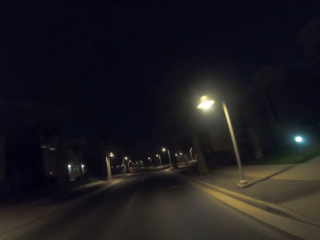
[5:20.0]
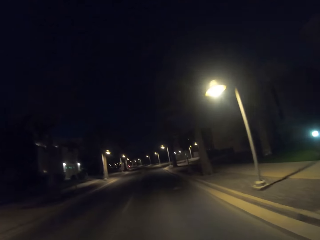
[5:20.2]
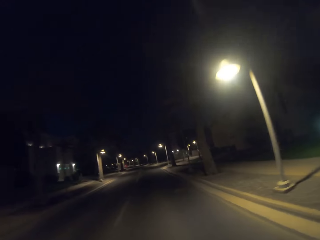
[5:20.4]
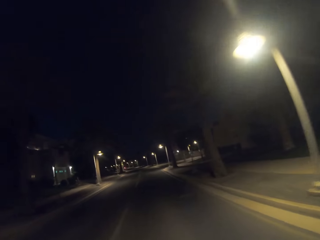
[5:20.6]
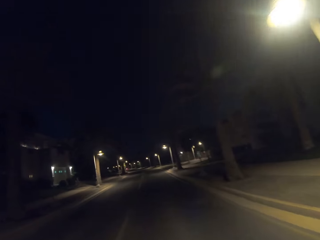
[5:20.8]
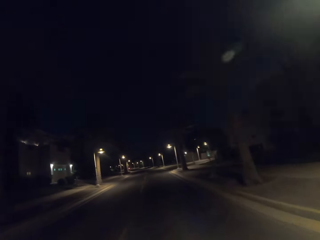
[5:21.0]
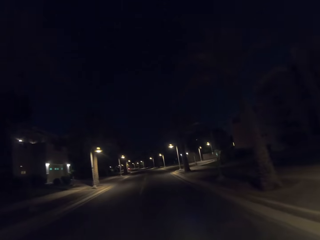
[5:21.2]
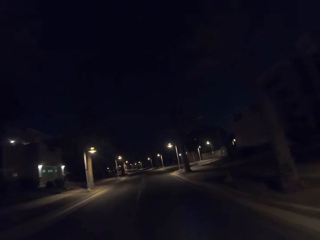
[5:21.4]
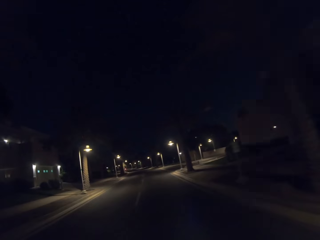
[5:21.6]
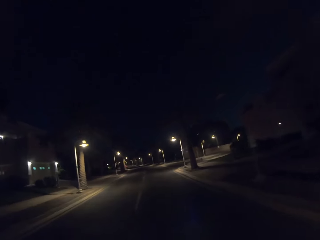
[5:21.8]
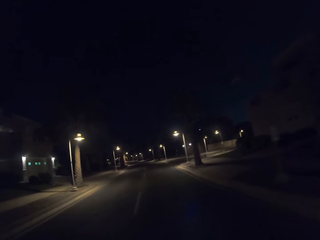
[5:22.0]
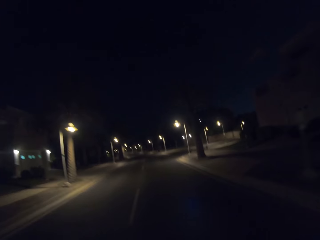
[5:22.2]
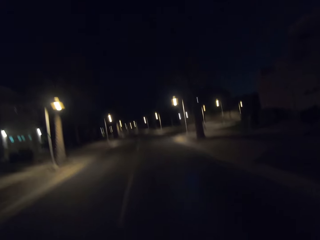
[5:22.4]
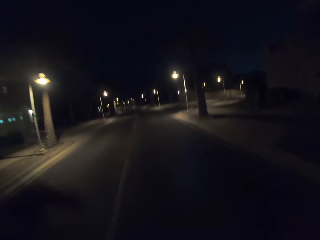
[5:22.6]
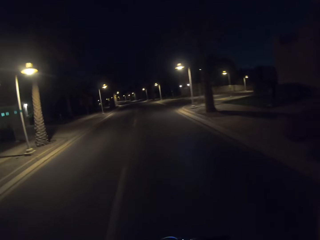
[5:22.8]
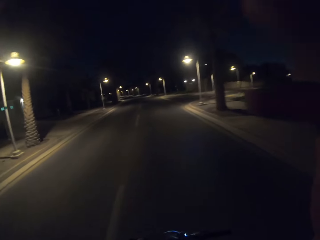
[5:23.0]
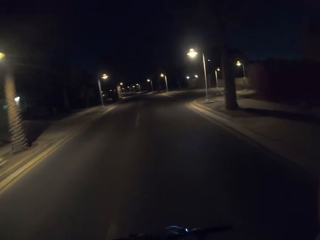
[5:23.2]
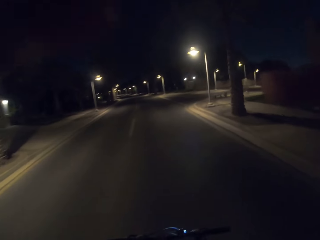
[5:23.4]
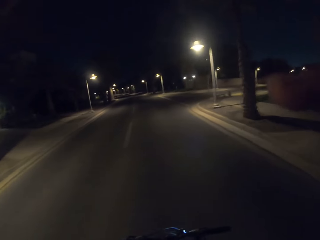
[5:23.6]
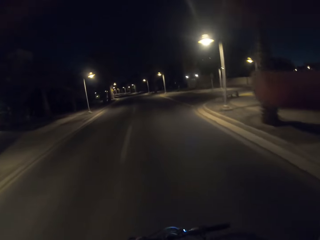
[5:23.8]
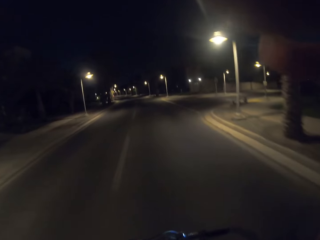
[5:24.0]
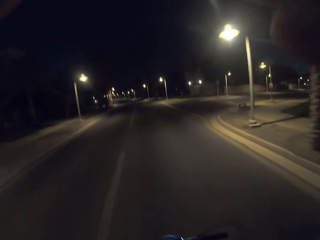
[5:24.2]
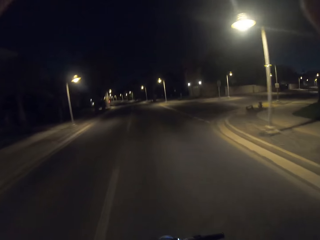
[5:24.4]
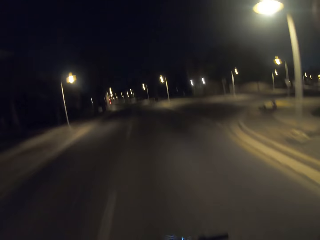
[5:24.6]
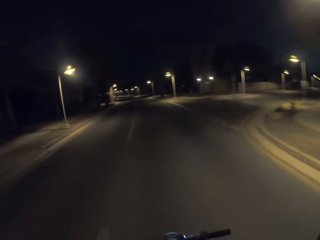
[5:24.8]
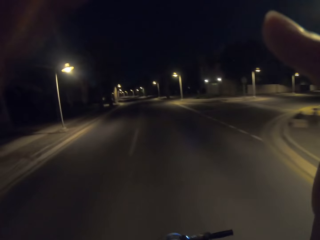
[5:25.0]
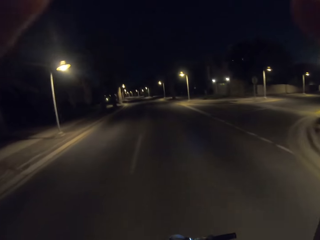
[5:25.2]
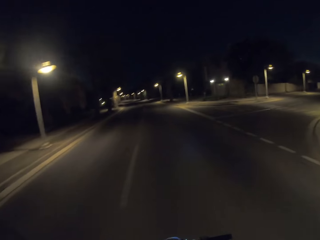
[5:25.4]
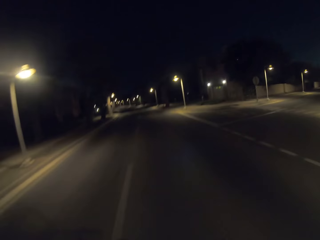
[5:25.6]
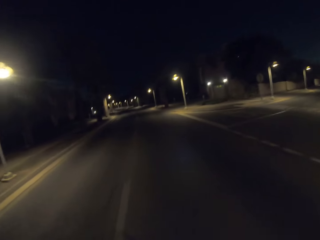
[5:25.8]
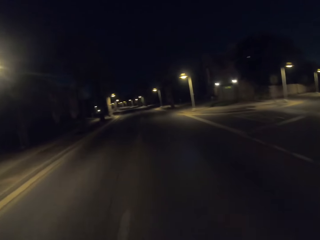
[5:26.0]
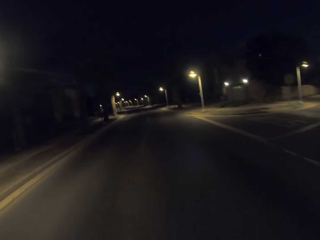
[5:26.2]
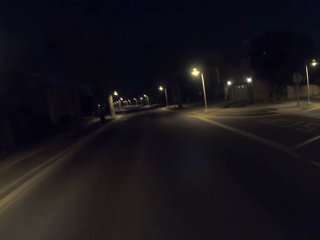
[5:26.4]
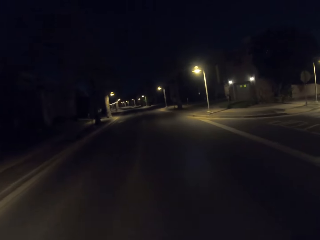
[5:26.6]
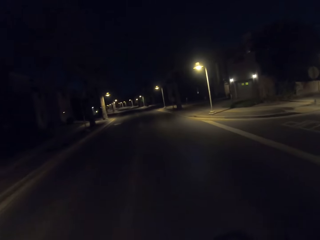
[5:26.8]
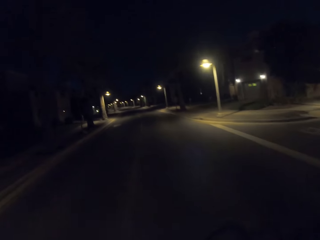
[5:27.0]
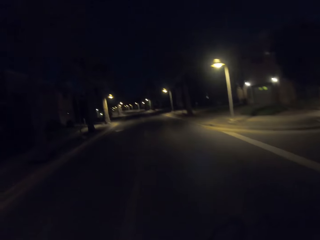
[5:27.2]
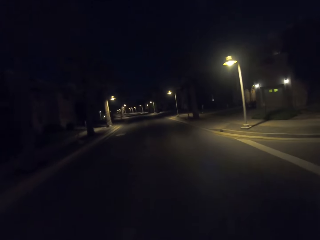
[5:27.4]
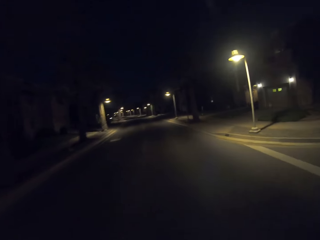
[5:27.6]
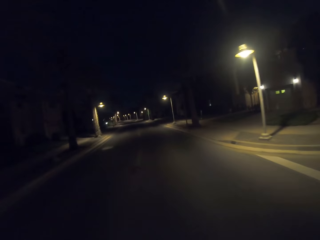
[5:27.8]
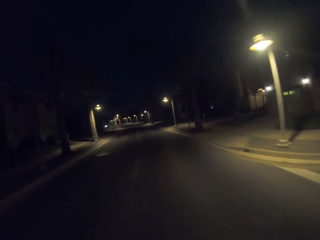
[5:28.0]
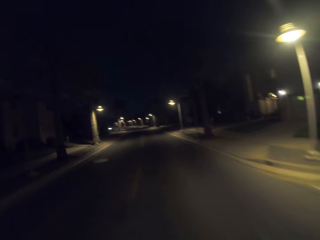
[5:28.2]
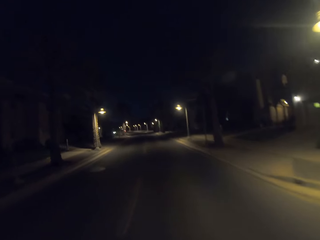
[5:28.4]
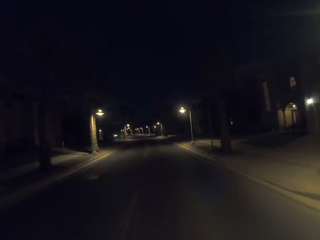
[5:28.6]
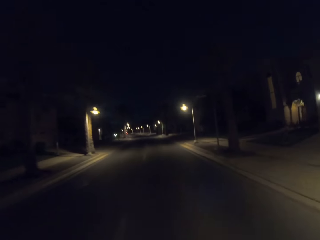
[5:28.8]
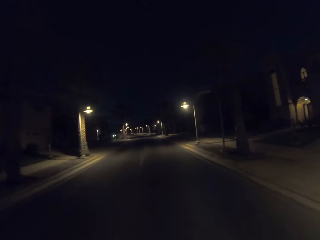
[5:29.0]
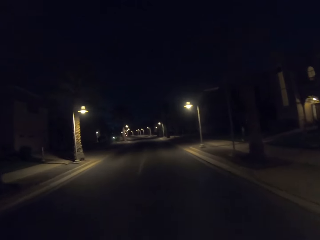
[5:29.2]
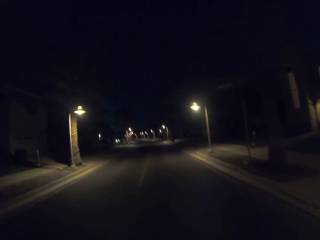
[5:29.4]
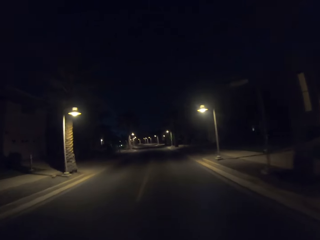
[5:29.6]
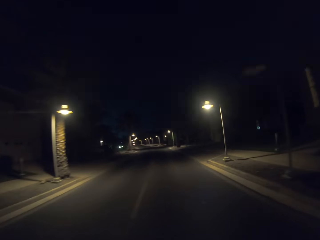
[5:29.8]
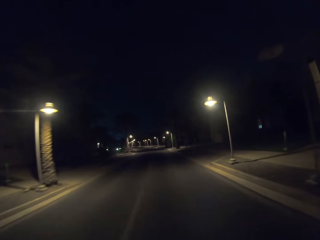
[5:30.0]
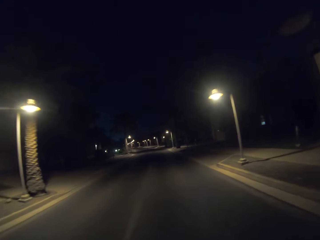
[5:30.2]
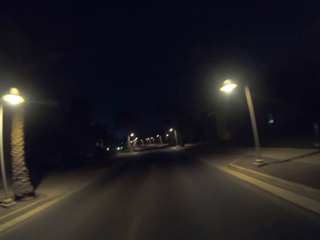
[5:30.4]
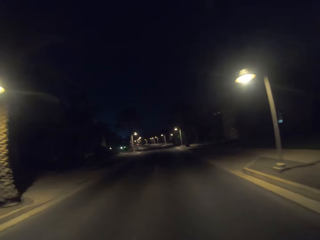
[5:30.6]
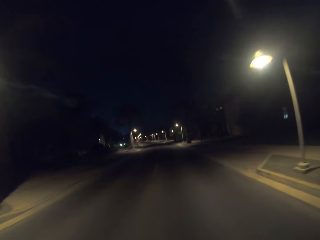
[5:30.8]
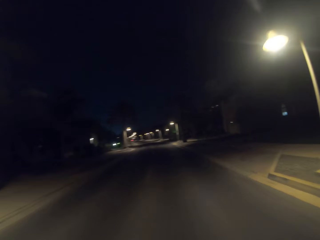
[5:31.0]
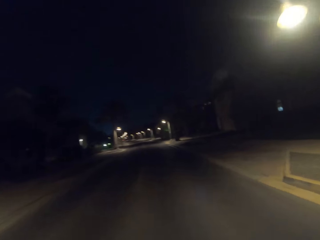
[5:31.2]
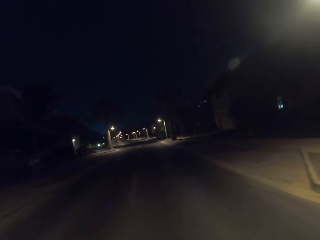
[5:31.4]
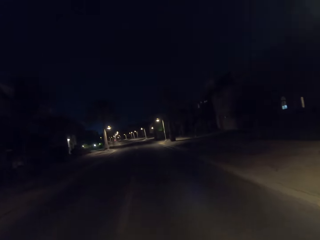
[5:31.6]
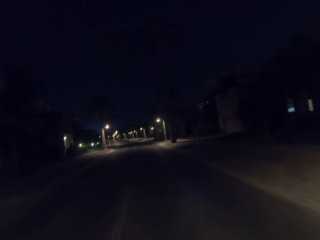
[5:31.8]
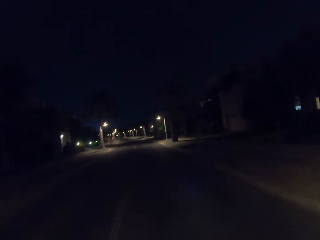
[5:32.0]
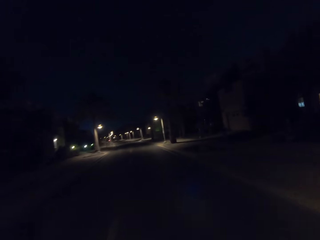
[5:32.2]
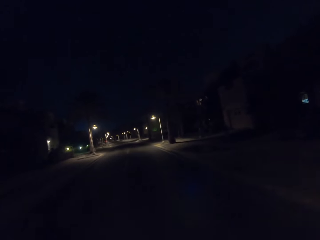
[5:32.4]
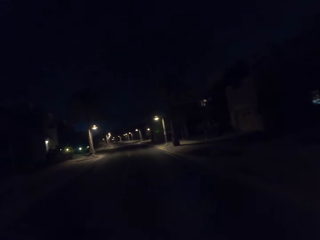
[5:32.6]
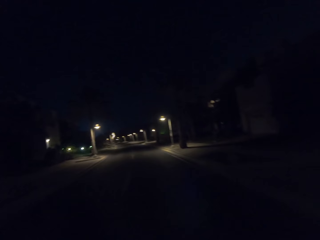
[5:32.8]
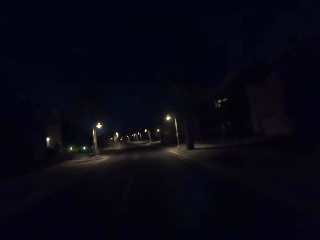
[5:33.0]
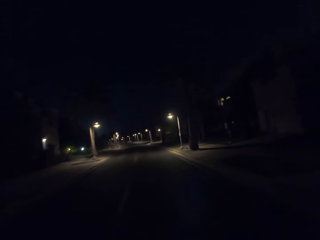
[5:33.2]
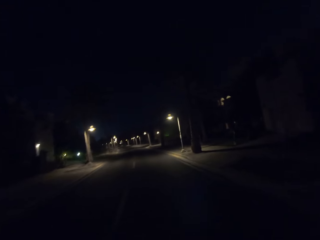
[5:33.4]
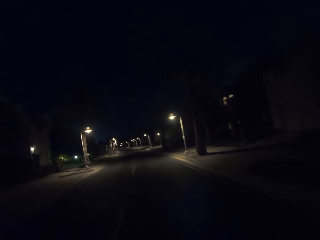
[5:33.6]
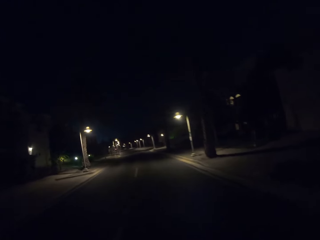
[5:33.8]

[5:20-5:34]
The camera wearer raises both hands to the camera. They cycle along the road.

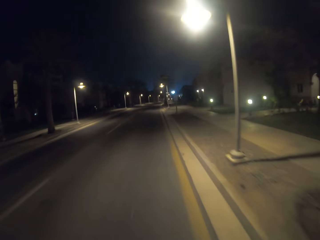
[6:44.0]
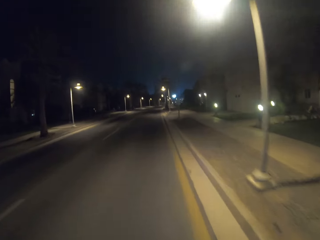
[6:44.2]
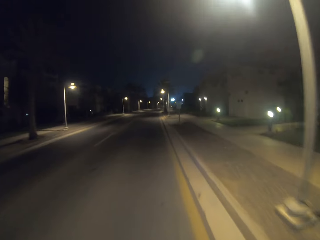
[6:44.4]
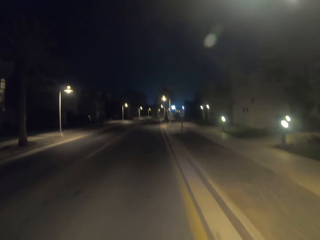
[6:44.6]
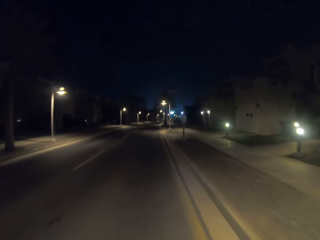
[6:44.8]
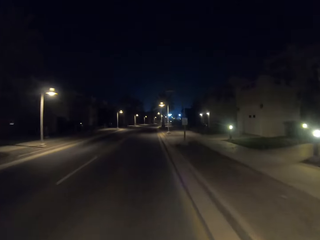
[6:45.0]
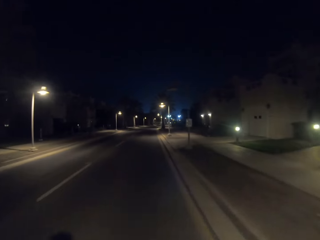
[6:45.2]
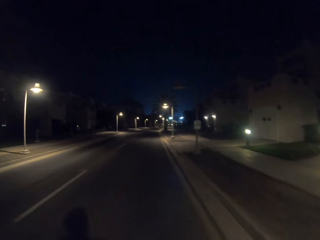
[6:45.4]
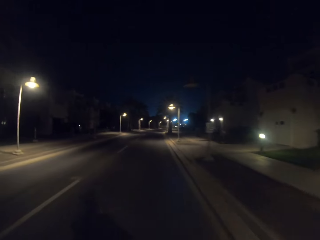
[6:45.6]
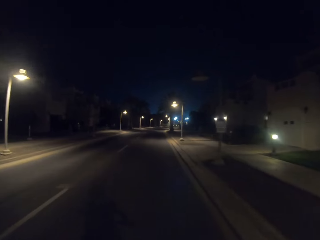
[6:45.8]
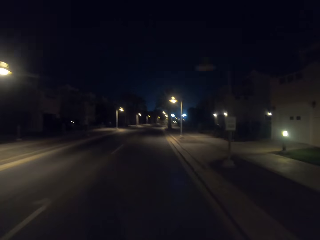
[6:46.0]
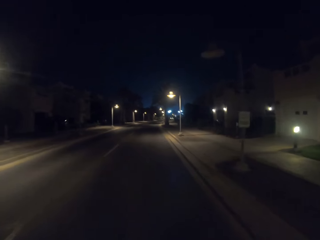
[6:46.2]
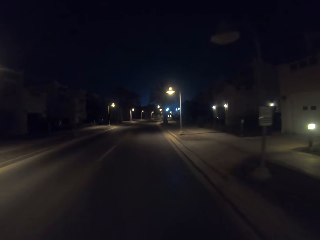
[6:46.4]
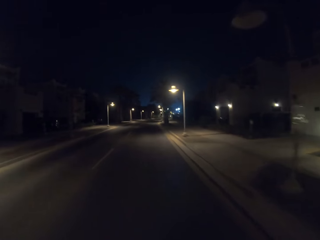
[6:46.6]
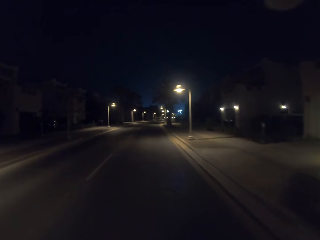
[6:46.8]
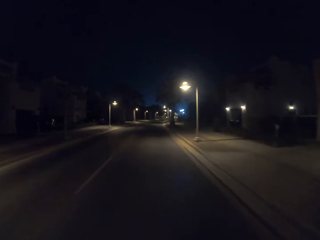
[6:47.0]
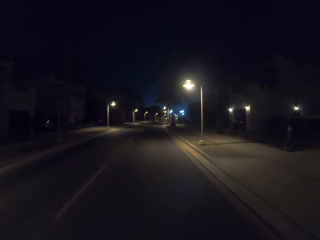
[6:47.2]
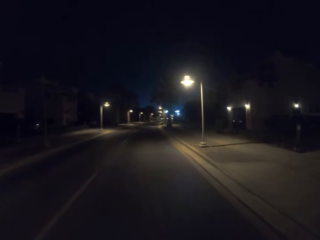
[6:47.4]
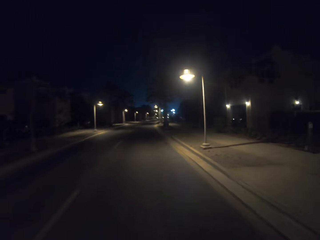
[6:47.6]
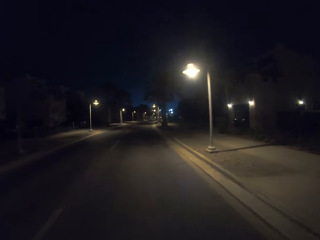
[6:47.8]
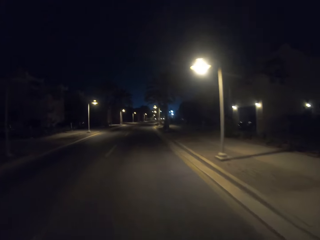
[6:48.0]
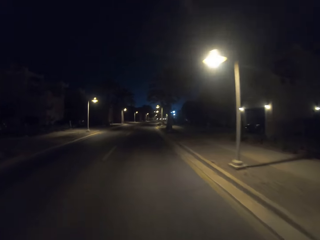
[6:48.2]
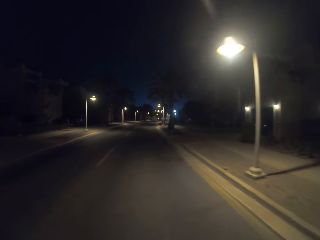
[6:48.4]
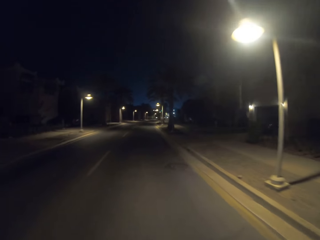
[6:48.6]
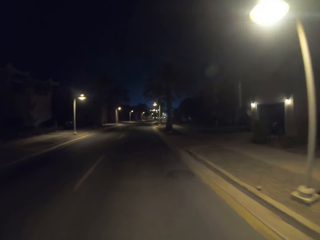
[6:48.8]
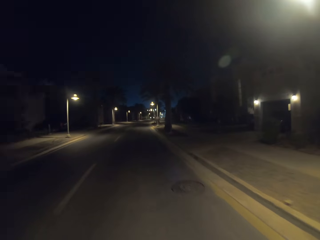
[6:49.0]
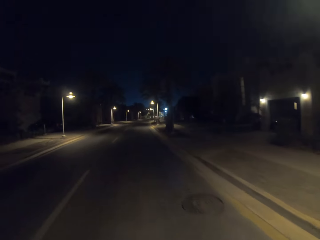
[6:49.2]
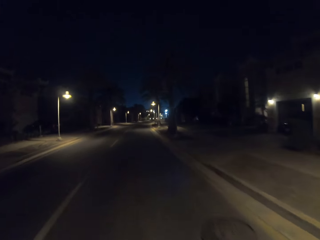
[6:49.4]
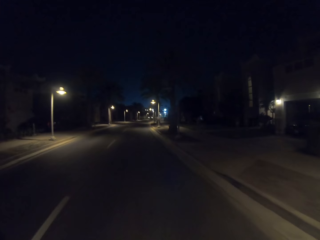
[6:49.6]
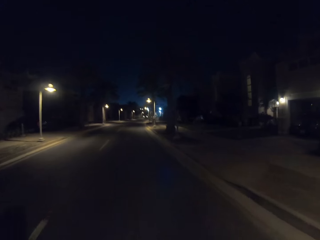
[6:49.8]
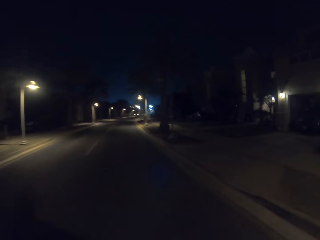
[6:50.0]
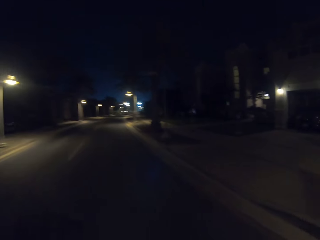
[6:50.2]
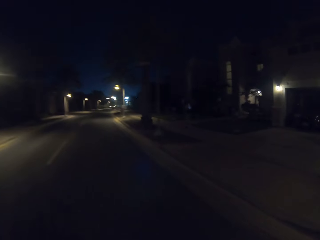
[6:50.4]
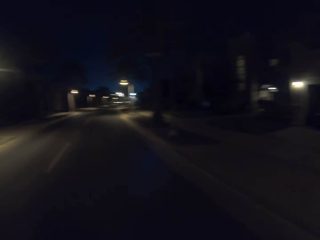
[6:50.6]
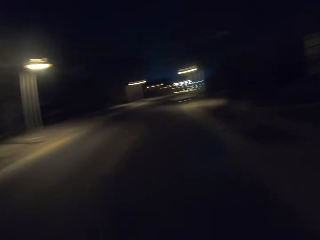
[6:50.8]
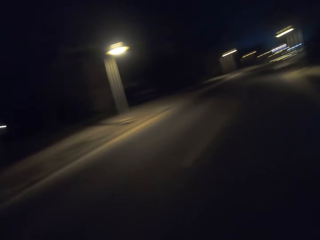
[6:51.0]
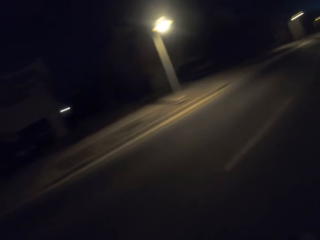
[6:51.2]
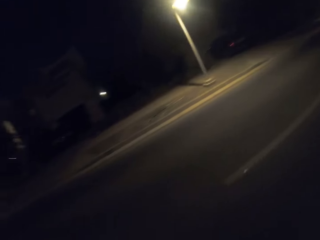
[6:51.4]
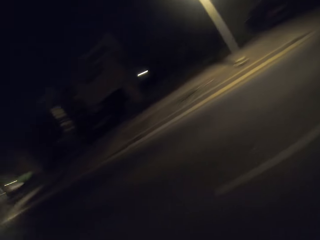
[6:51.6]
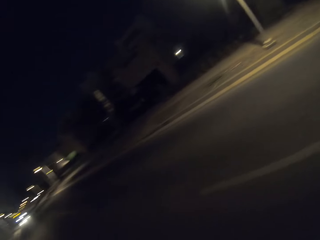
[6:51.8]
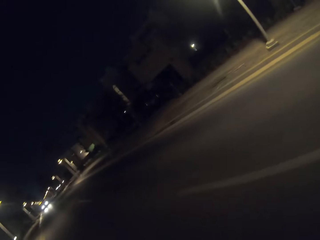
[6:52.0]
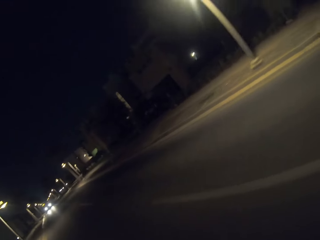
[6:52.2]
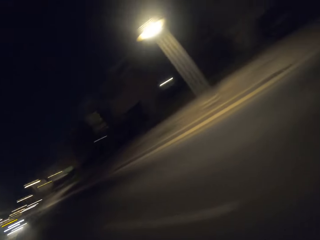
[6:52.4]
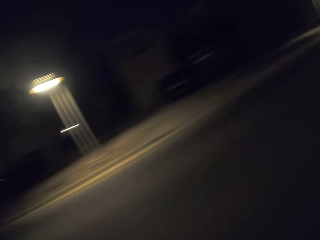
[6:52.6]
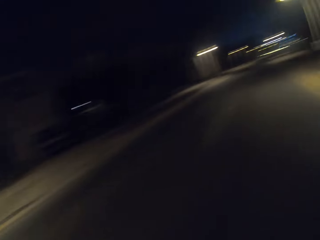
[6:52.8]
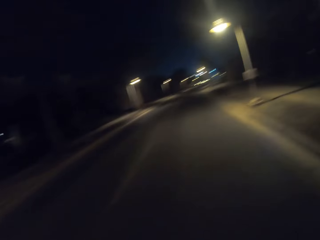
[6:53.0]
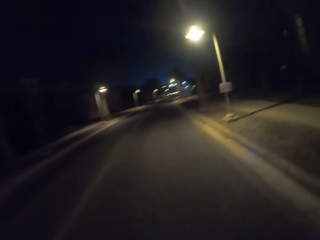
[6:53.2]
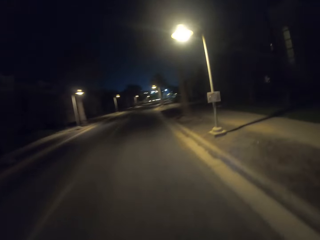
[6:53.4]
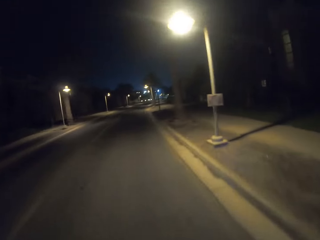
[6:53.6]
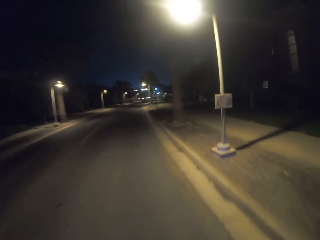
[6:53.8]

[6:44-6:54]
The camera wearer rides on the road. They look at the side of the road. They cycle along the road.
